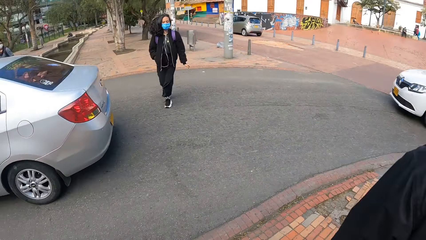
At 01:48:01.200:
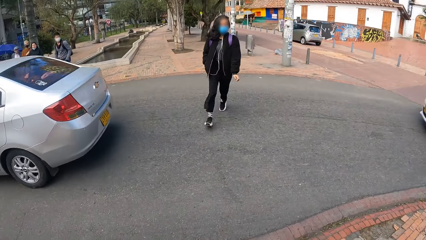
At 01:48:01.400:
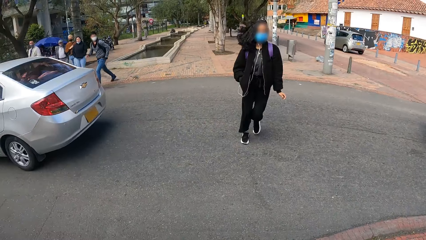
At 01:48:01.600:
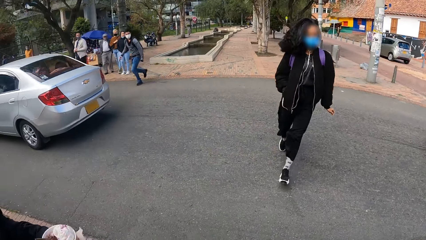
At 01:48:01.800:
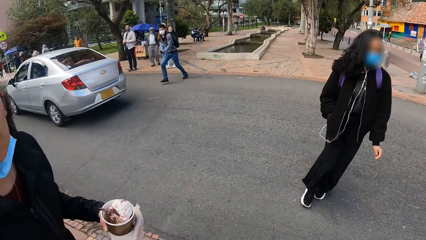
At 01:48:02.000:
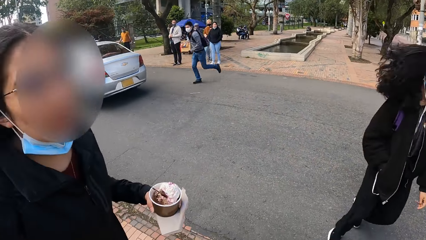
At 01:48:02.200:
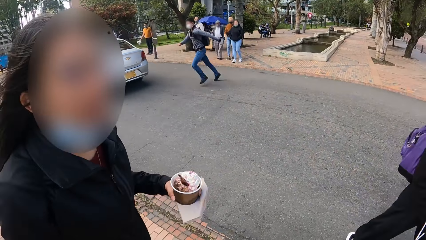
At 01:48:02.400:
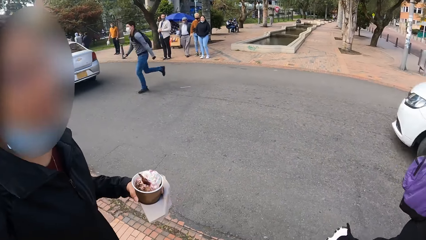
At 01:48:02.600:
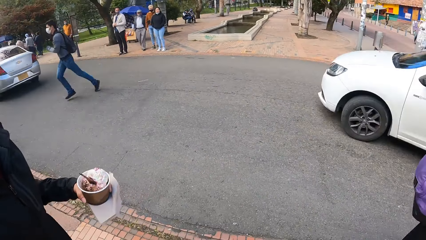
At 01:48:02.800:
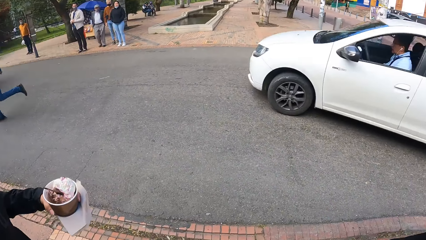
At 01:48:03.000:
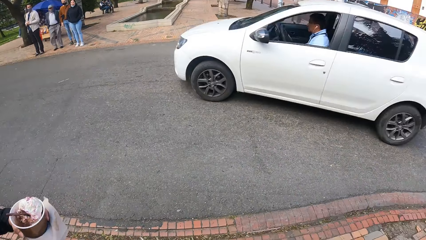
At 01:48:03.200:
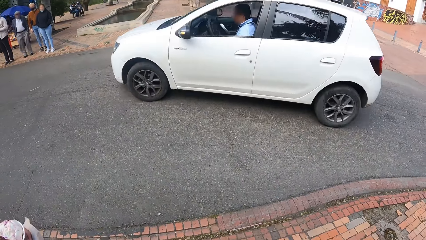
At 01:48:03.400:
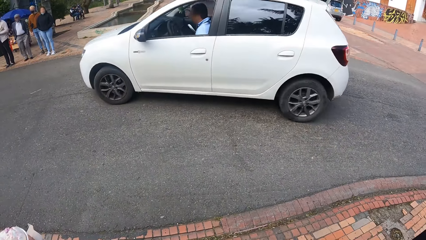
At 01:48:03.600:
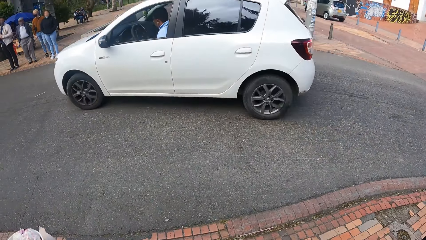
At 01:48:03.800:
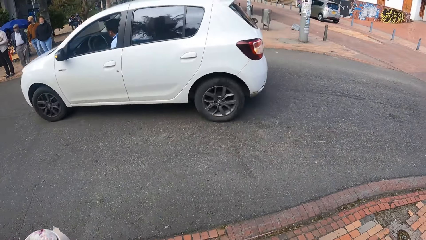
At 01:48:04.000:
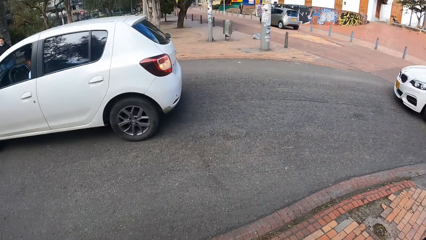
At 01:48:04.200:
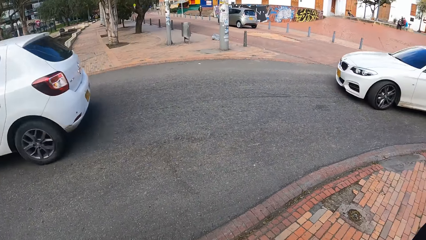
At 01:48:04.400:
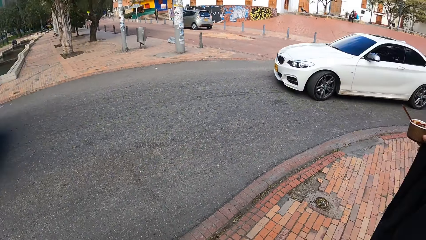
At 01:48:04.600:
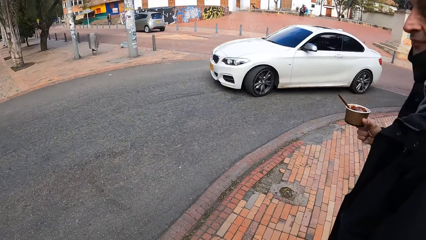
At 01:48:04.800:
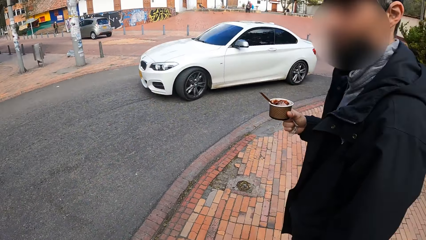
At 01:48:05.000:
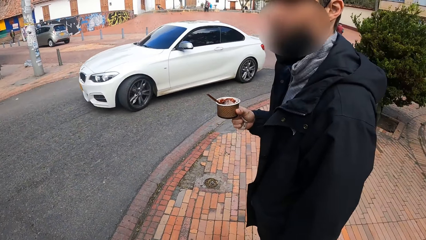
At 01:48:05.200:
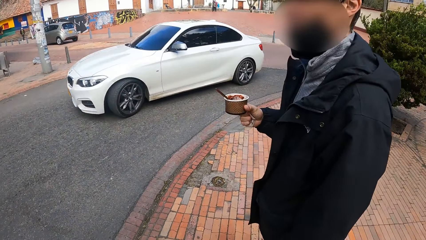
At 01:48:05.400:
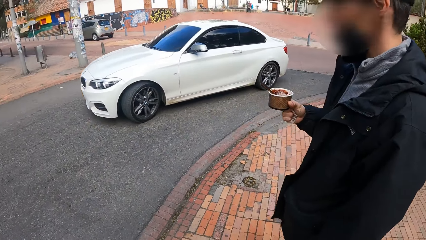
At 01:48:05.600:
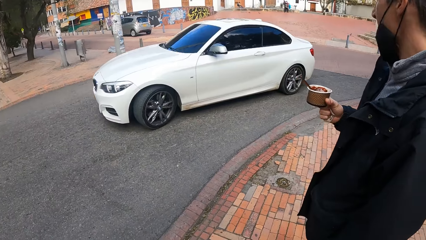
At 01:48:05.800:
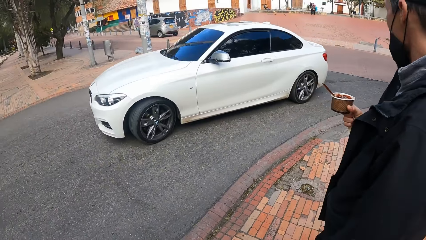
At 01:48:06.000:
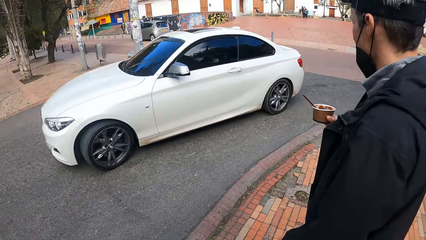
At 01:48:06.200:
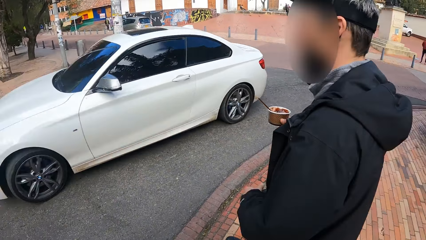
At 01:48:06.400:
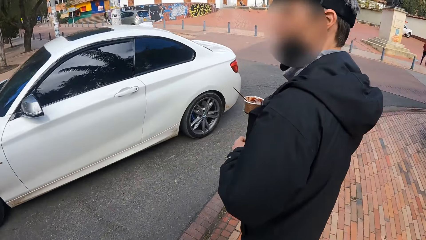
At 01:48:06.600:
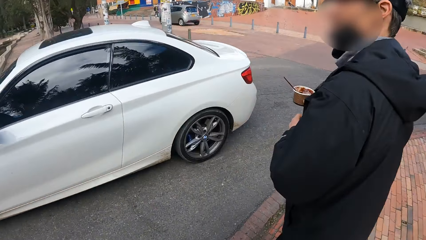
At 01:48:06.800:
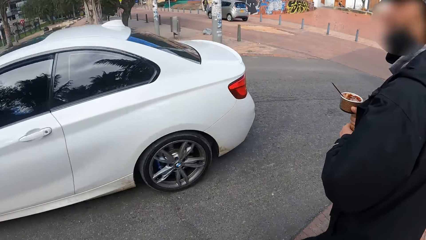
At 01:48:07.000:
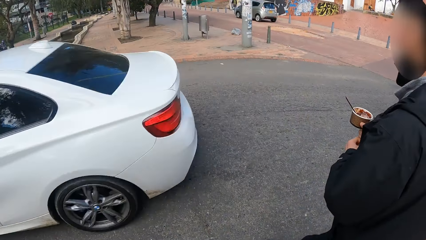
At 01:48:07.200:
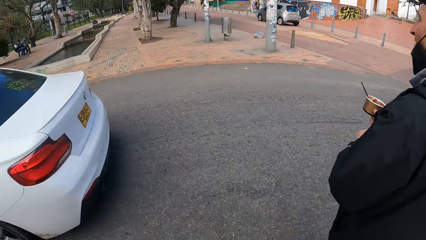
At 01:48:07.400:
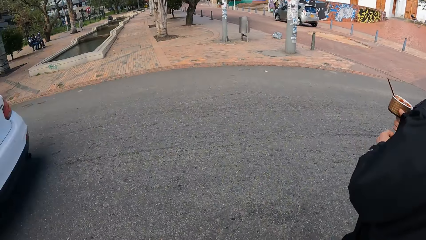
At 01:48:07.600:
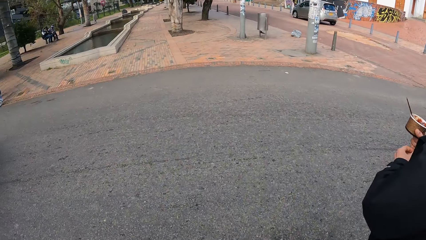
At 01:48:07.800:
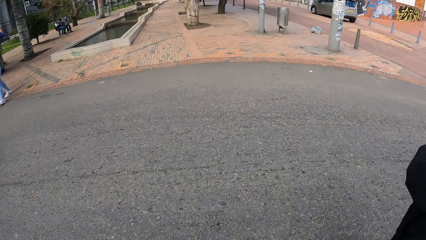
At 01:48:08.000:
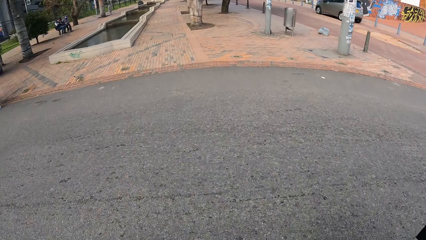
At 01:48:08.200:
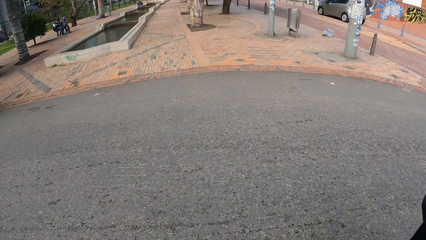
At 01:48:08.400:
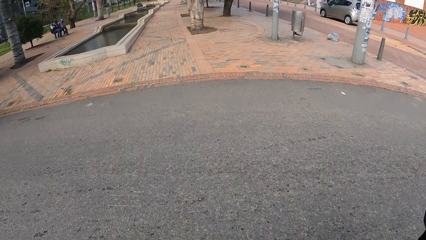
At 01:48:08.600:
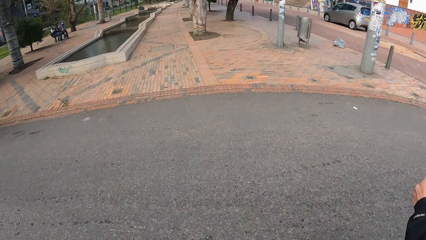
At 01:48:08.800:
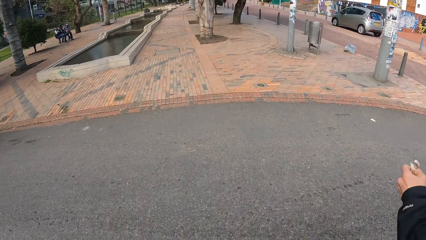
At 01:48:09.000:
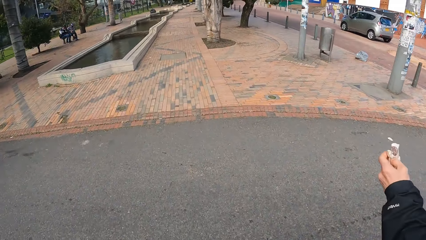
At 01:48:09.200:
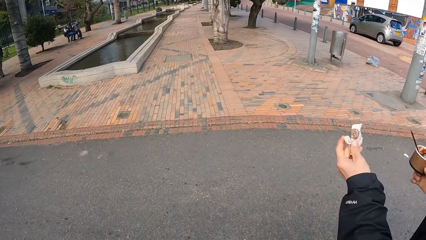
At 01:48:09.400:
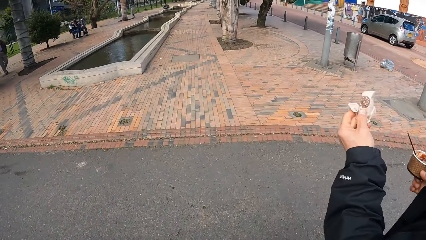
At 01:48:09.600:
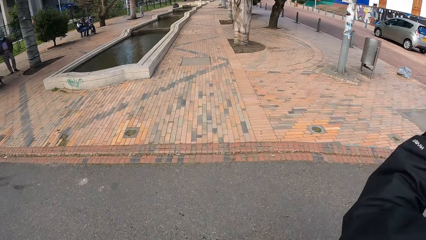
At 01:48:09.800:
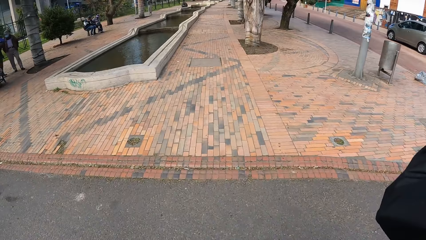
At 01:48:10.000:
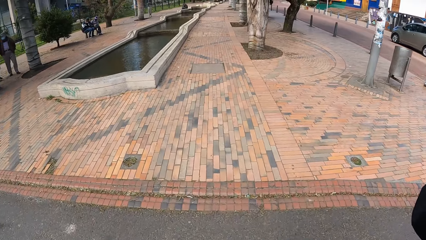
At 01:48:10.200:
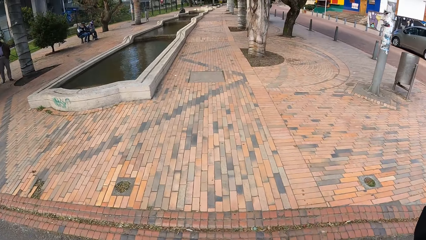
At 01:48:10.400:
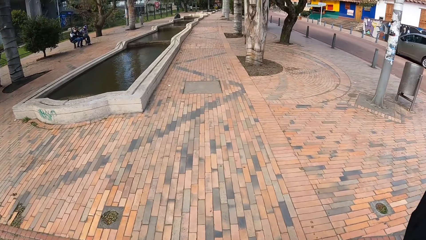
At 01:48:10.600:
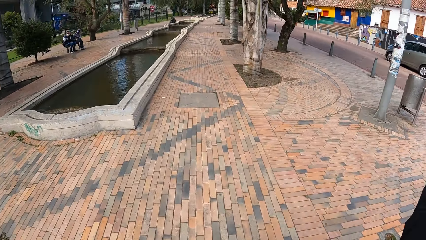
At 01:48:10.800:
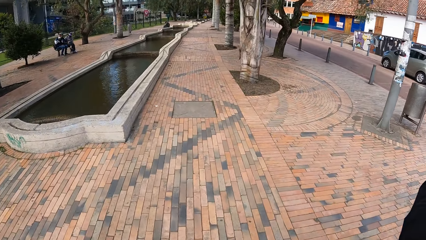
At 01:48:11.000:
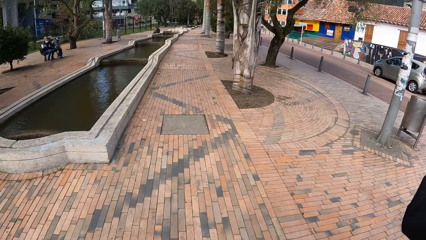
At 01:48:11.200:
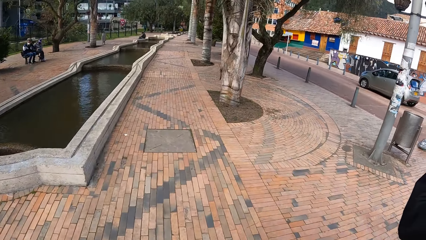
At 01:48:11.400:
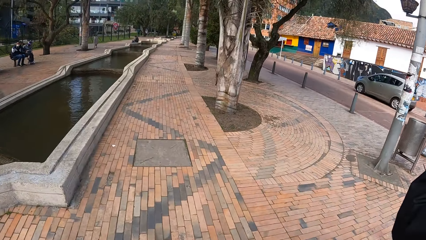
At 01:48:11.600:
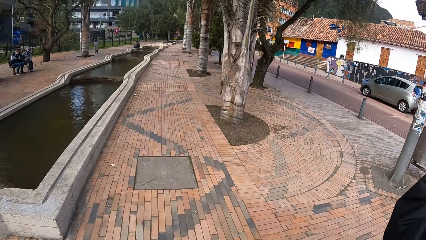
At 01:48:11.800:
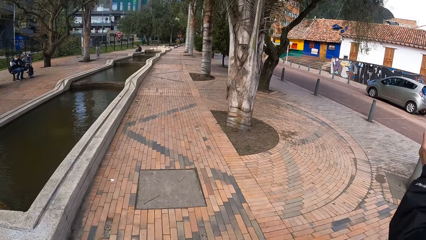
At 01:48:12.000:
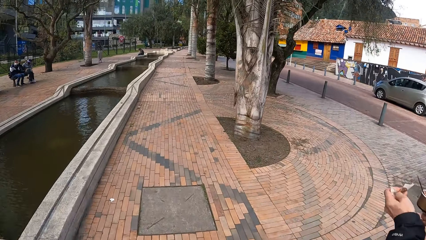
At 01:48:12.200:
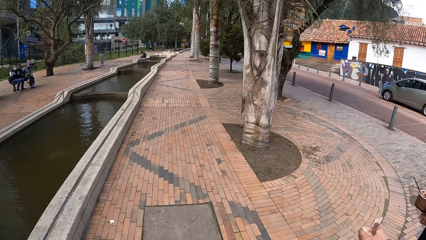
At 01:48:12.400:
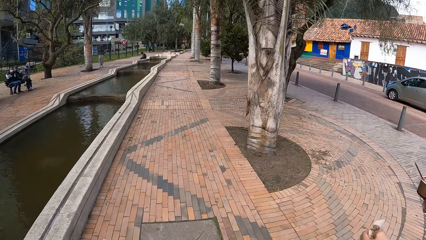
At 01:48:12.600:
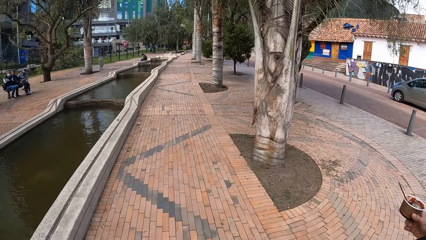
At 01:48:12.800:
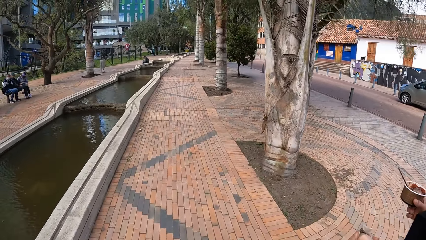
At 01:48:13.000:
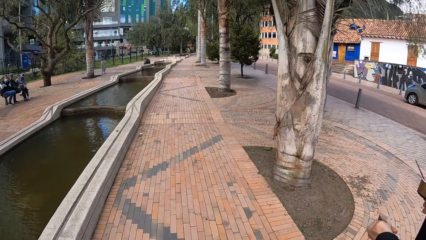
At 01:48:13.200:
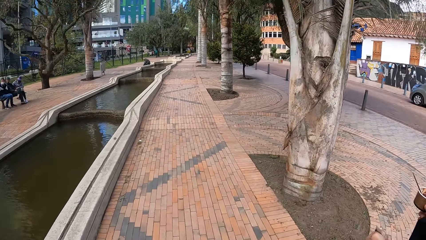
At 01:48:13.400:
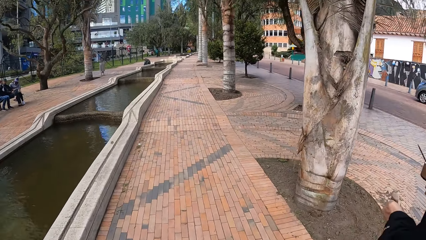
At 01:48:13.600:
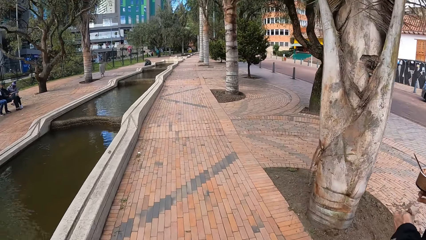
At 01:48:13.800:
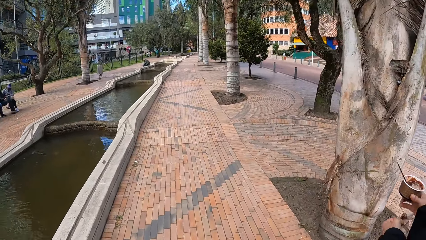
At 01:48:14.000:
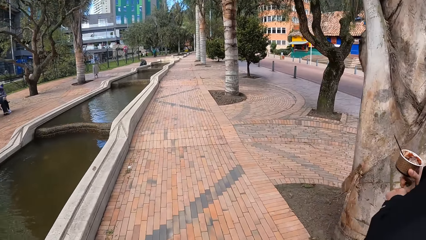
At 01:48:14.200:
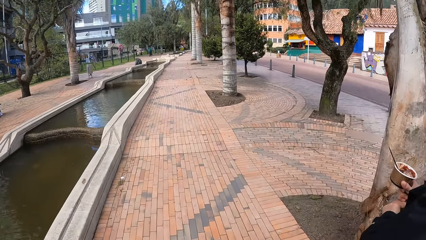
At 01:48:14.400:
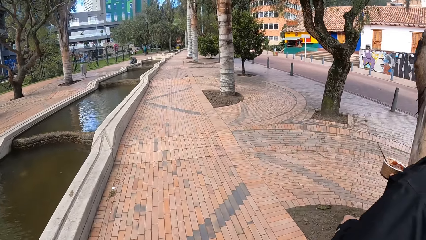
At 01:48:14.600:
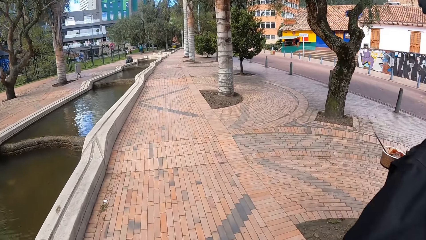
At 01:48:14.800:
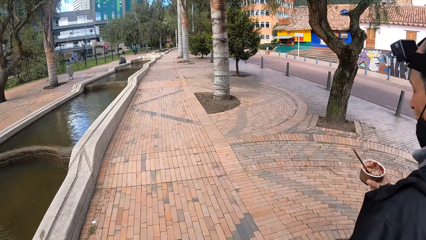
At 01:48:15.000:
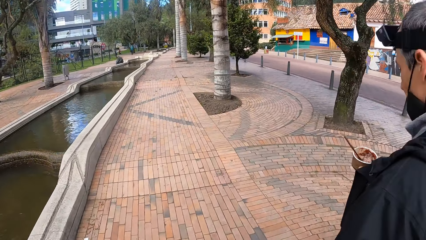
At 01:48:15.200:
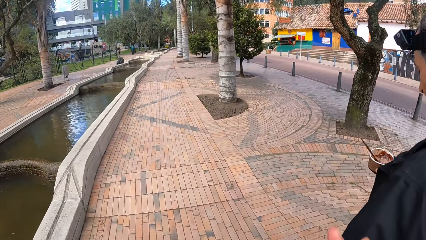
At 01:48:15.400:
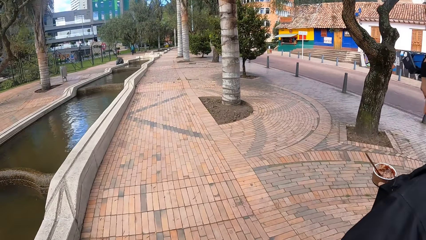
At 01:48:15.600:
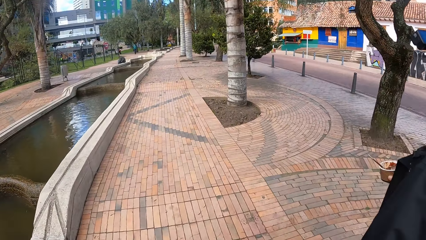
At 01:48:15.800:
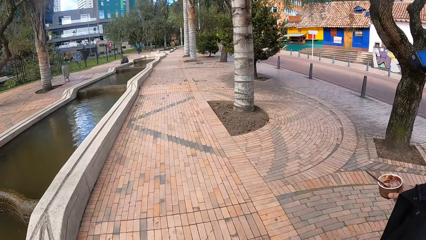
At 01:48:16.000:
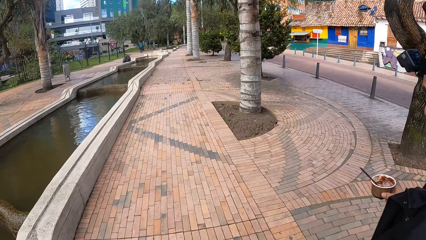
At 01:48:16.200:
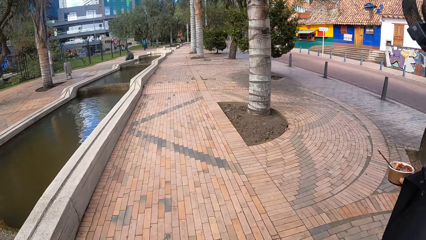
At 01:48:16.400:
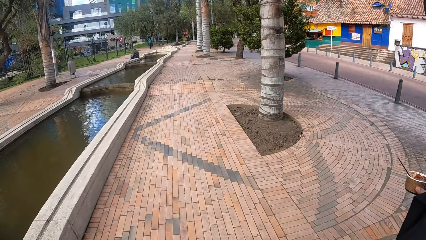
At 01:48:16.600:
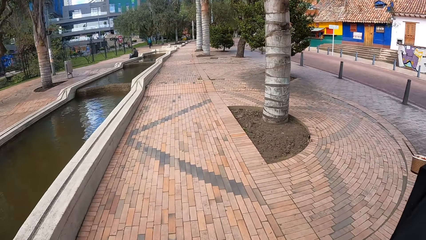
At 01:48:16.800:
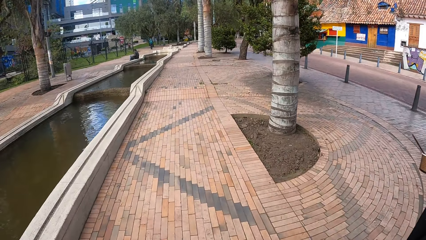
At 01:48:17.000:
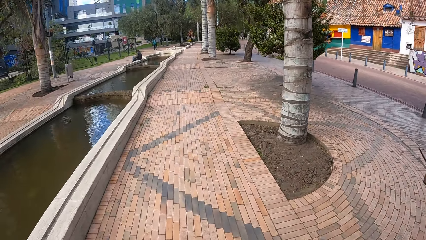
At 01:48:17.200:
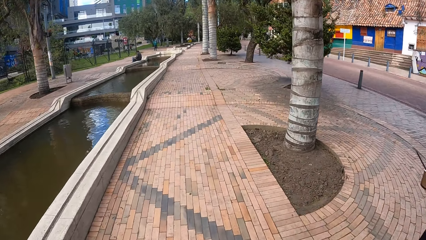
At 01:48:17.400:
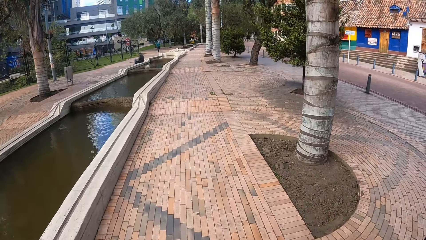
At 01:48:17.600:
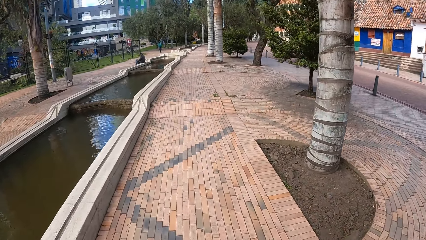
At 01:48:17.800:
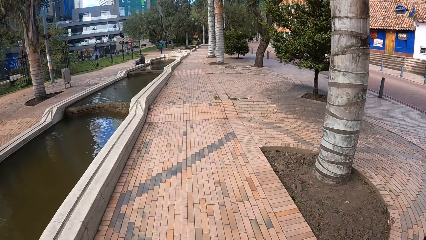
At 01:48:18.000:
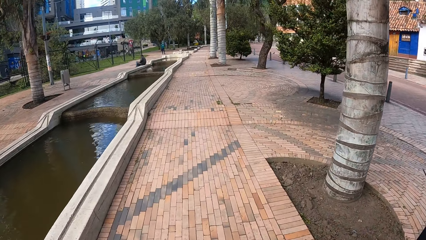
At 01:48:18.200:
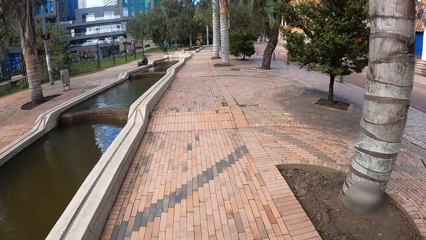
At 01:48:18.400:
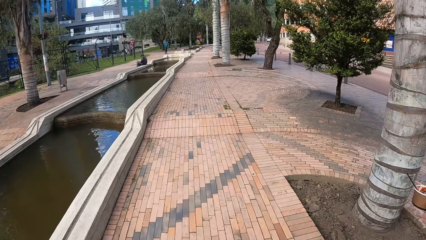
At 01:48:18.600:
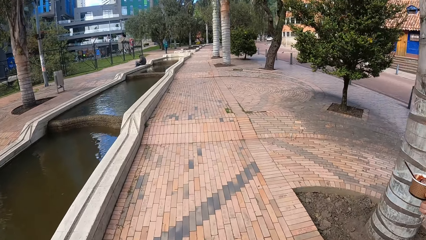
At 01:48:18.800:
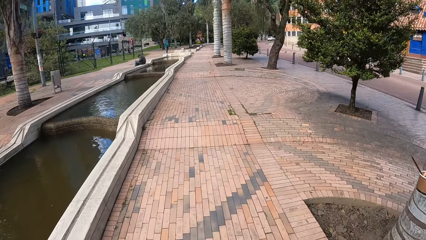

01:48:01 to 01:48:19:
A woman crosses the tarred road to the opposite direction. A man crosses the tarred road to the opposite direction. A white car drives past the camera wearer. The camera wearer looks around the road. A white car drives past the camera wearer. The other man crosses the tarred road to the opposite direction. The camera wearer walks on the tarmac road. They cross the tarred road to the opposite direction. The other woman crosses the tarred road to the opposite direction. The other man rubs a piece of tissue on his mouth. The other woman walks along a pathway. The camera wearer walks along the pathway. The other man walks along the pathway. The other man passes the piece of tissue to his right hand from his left hand. A man looks at the ice cream.
